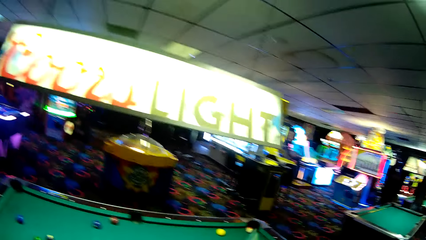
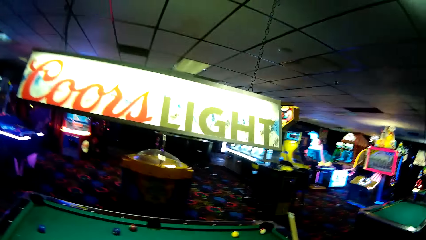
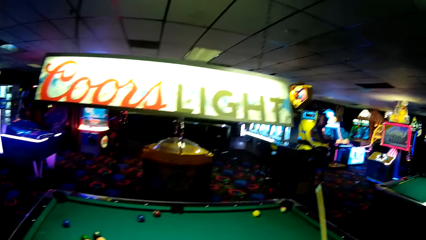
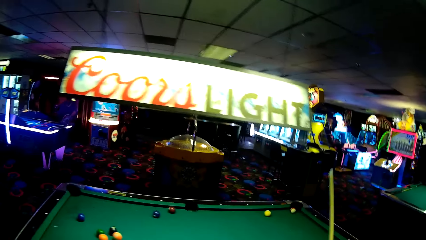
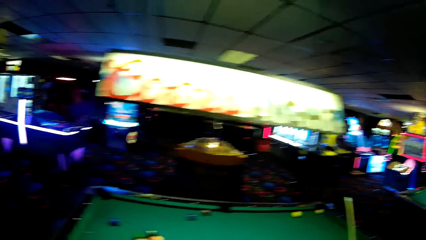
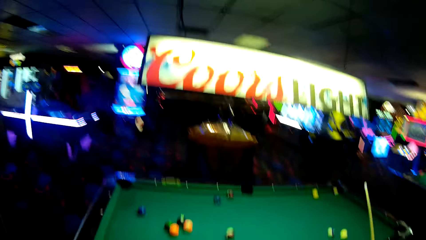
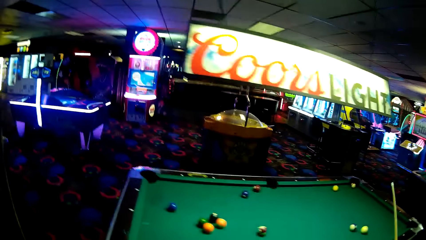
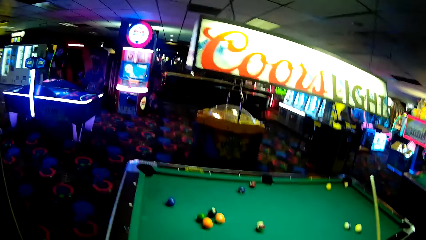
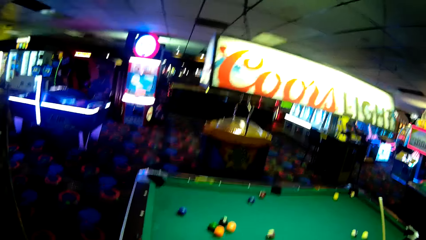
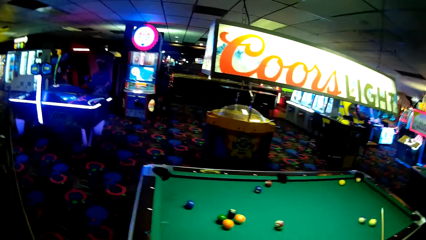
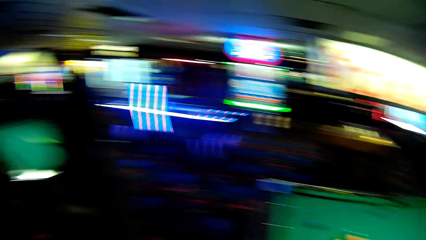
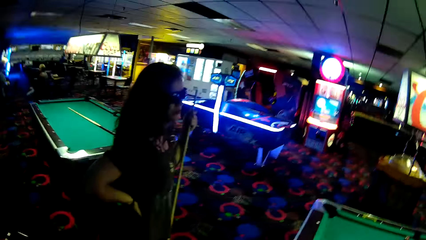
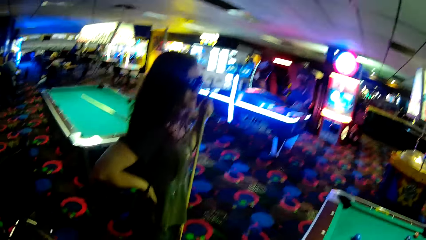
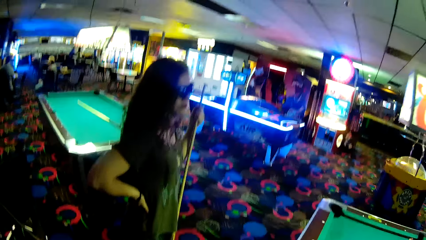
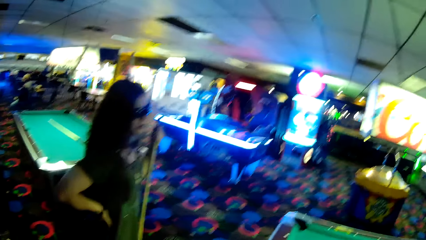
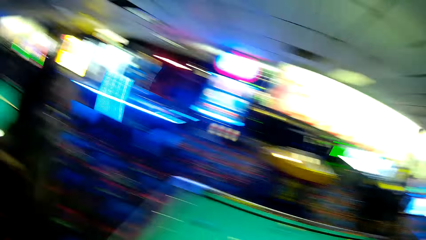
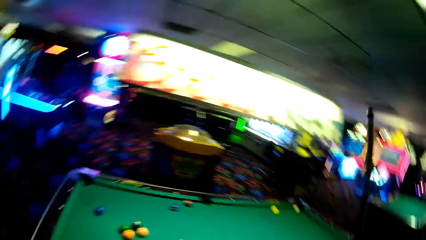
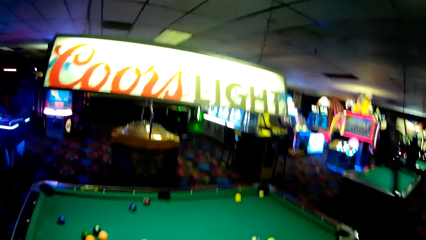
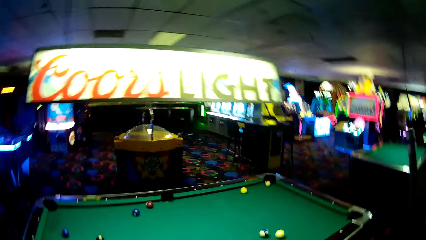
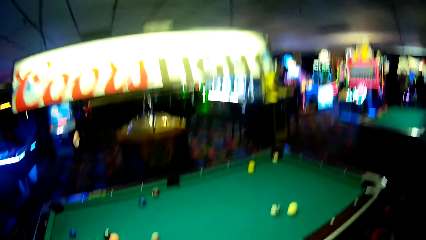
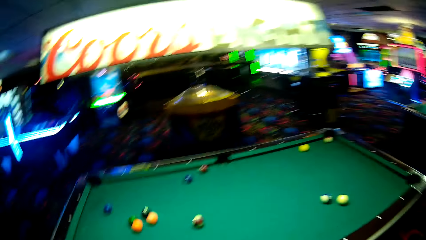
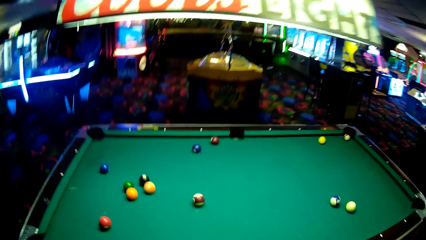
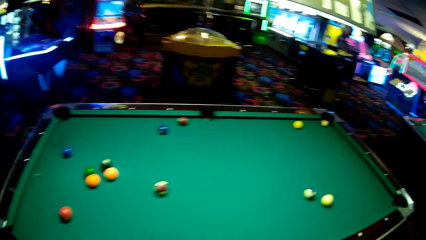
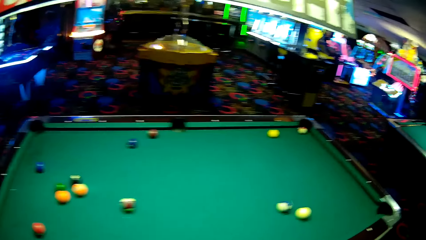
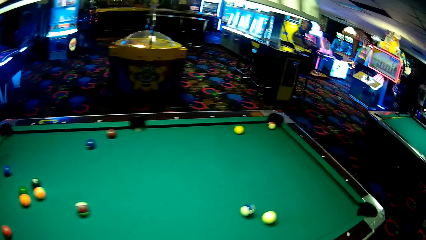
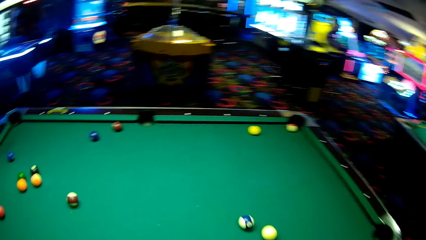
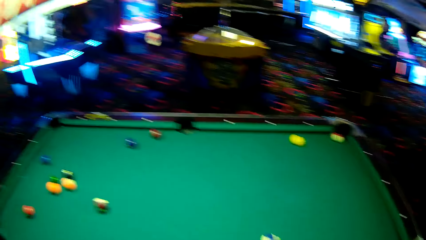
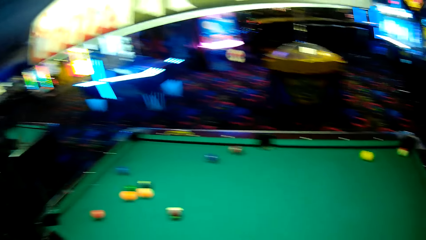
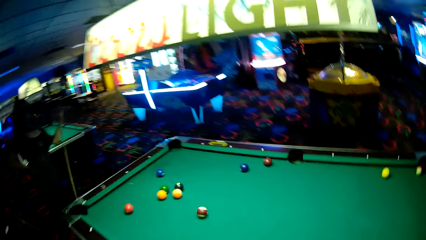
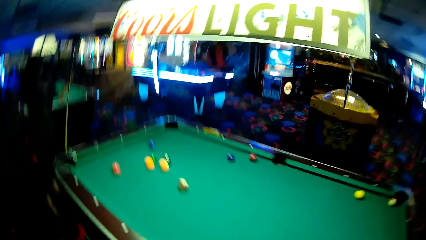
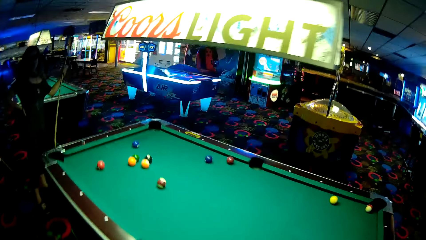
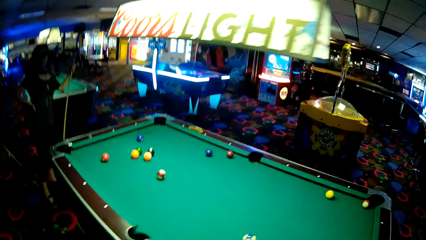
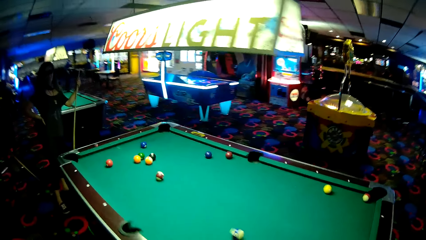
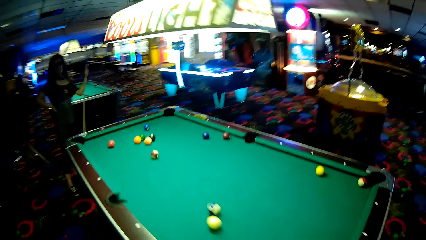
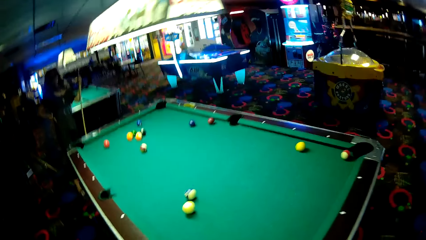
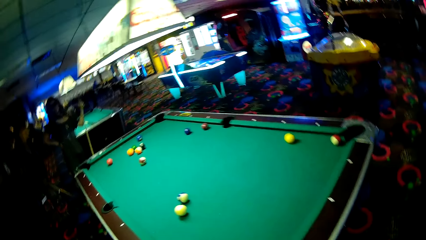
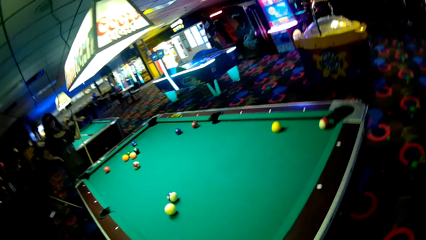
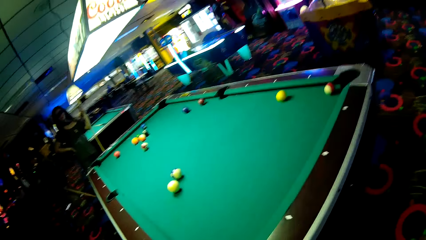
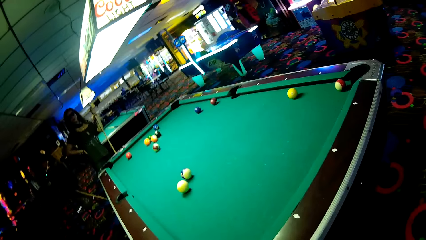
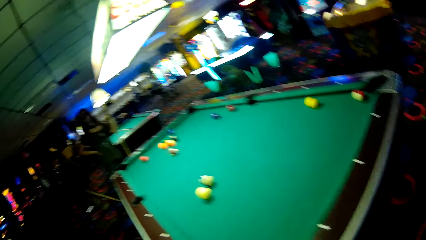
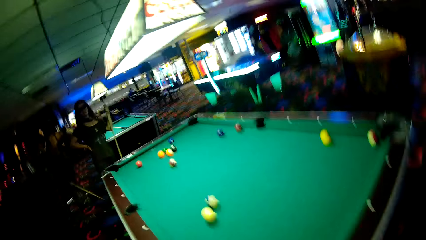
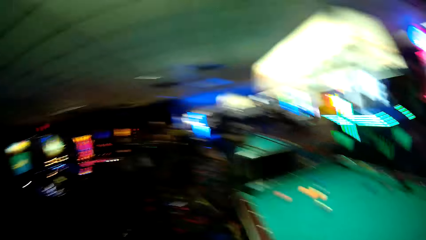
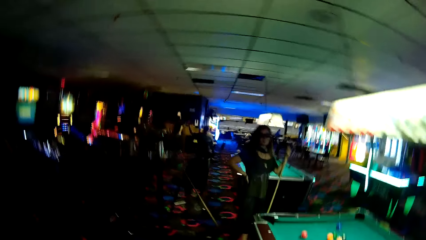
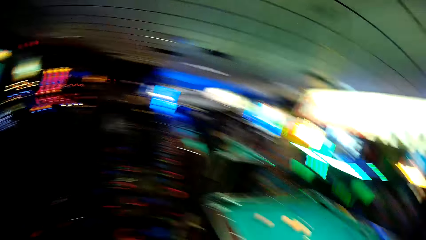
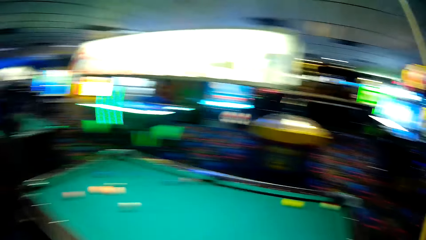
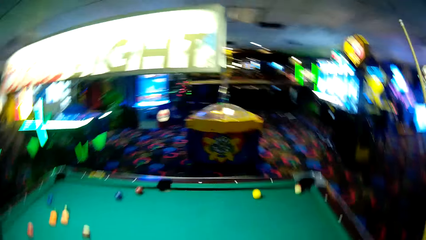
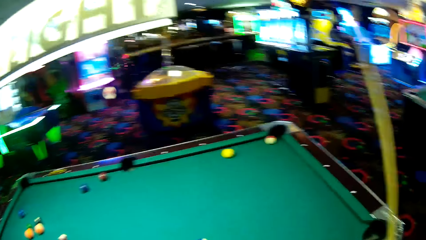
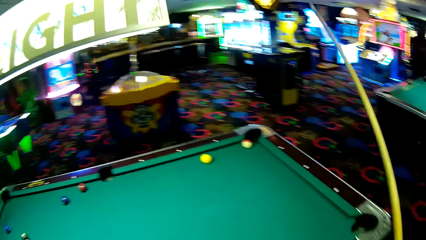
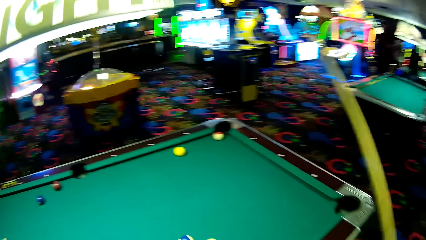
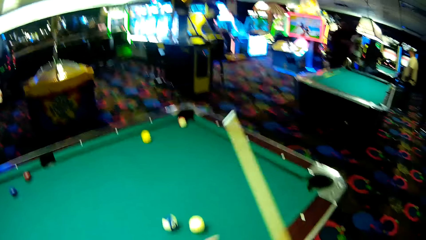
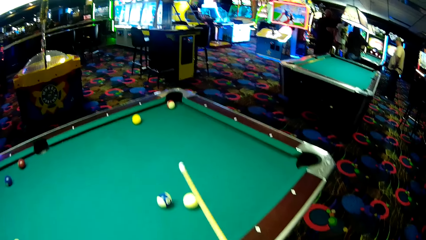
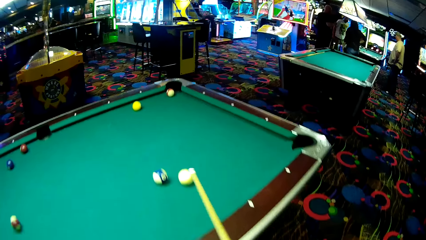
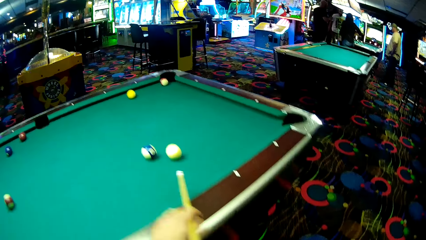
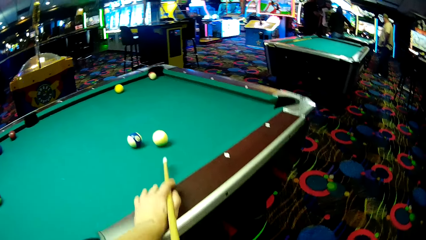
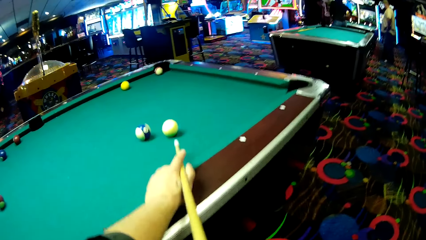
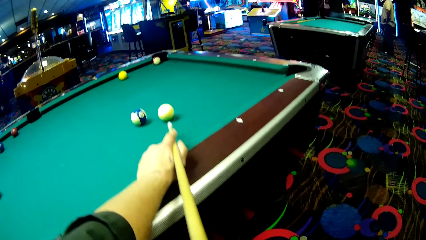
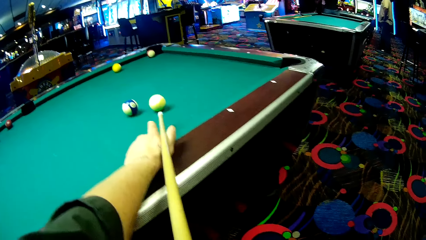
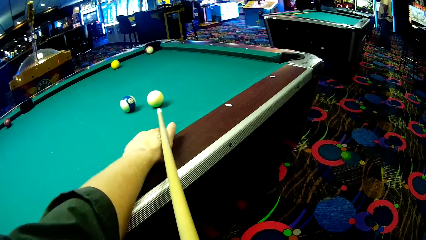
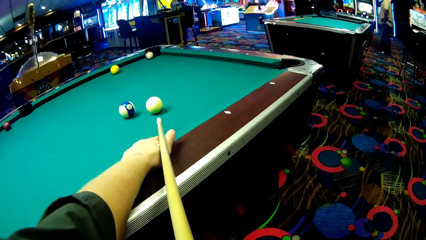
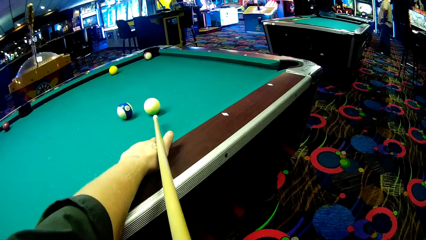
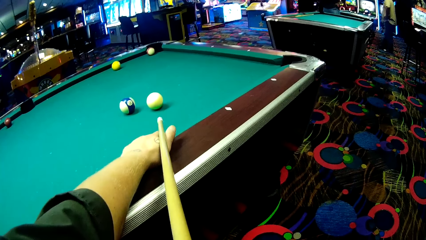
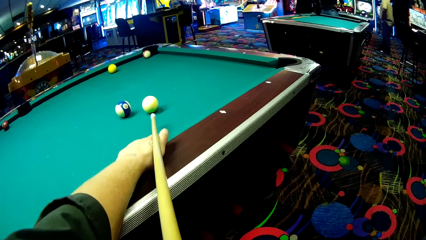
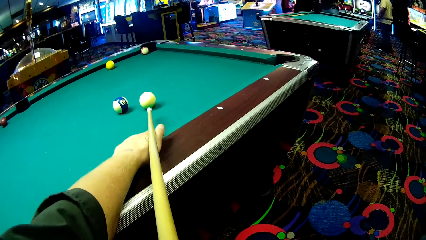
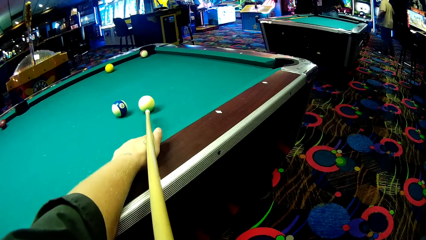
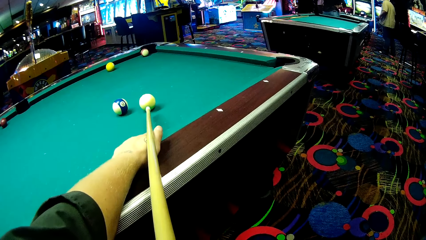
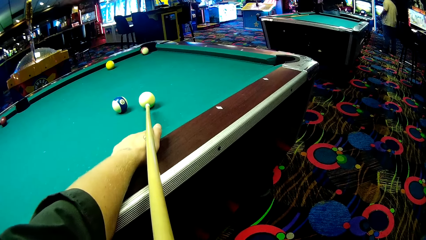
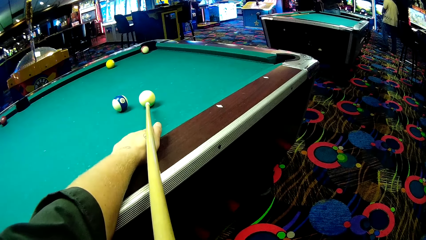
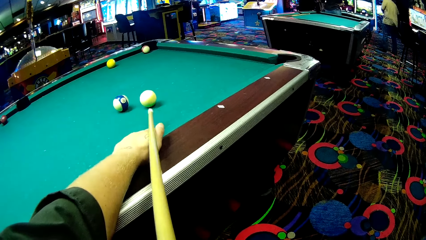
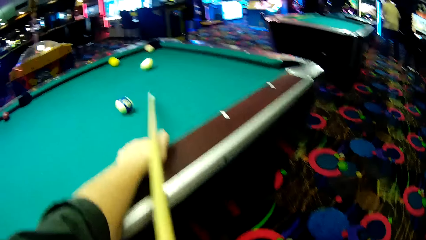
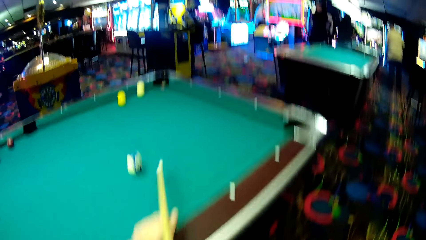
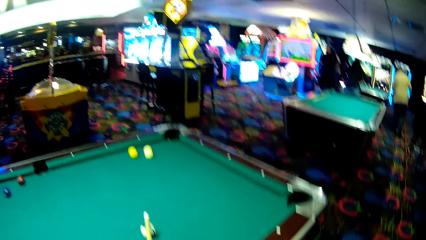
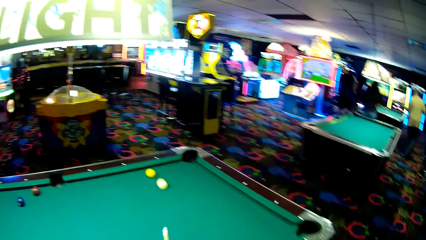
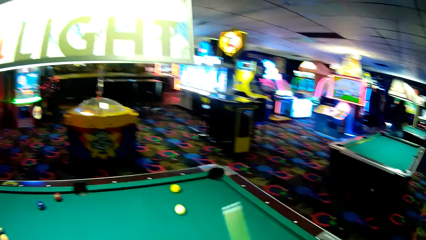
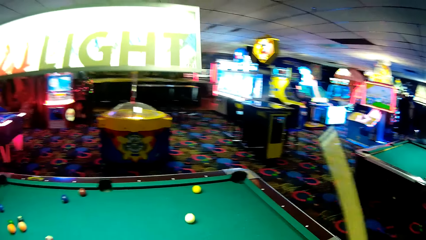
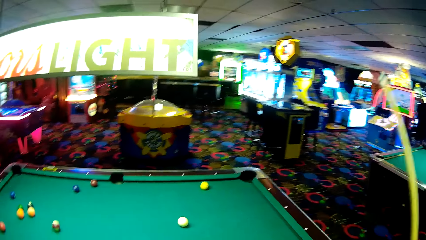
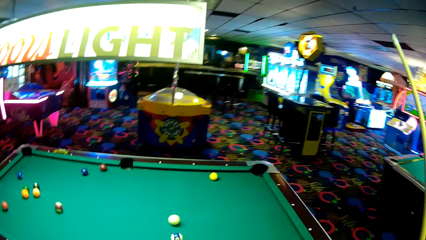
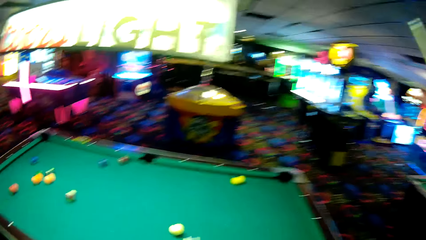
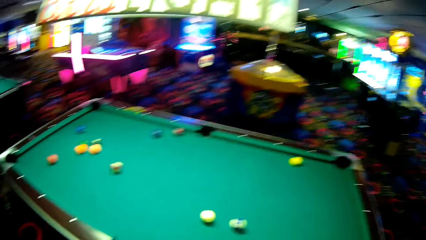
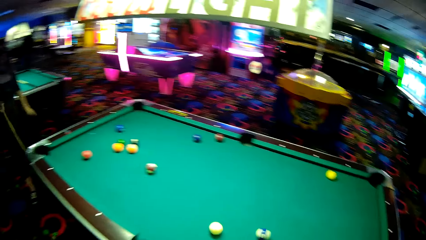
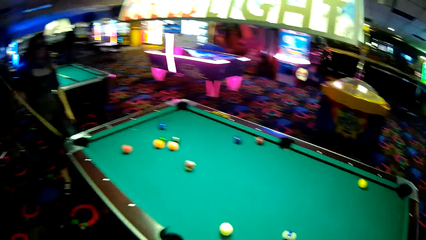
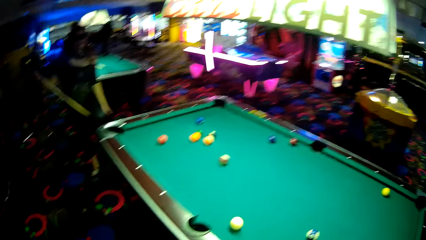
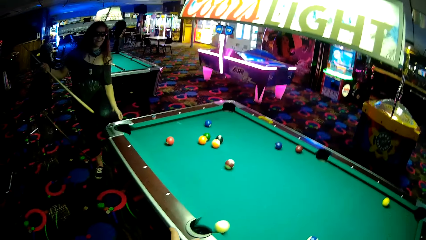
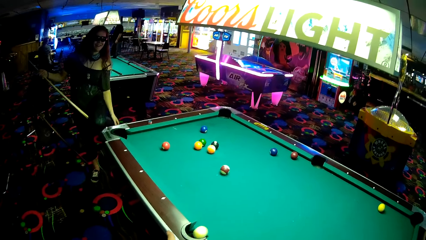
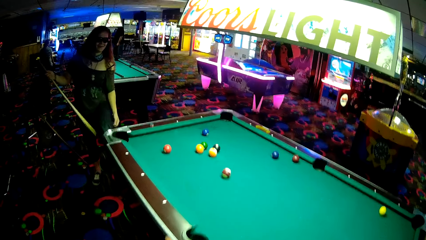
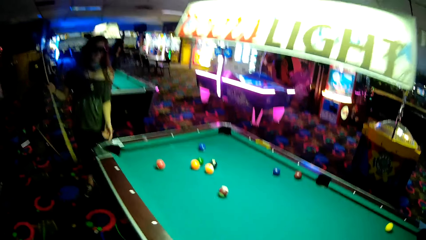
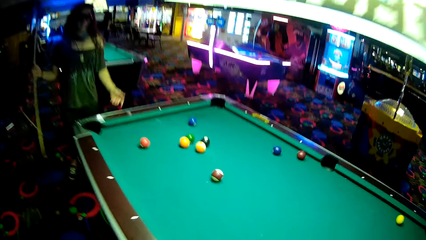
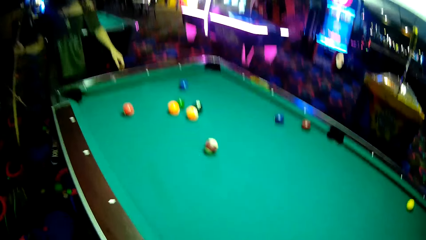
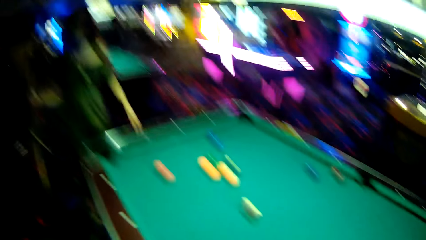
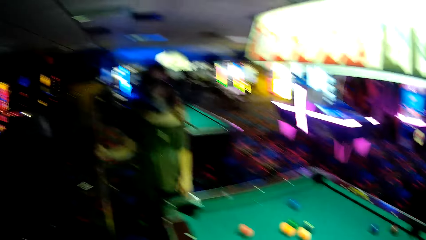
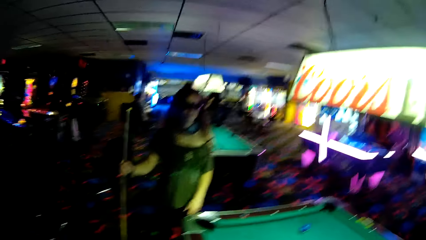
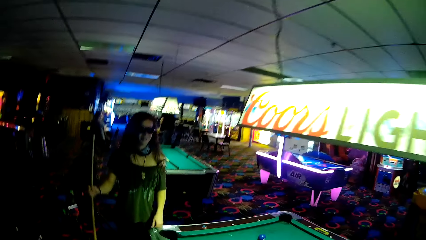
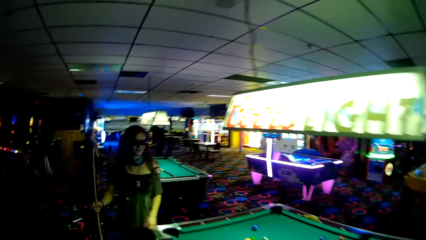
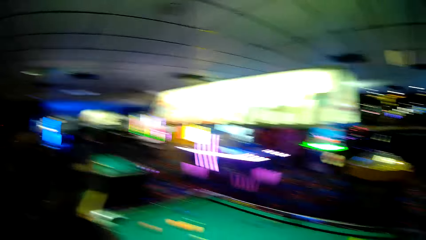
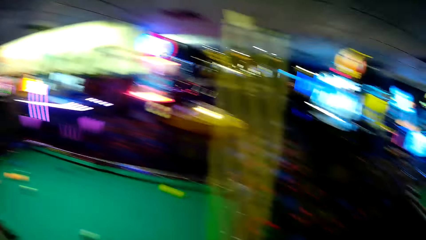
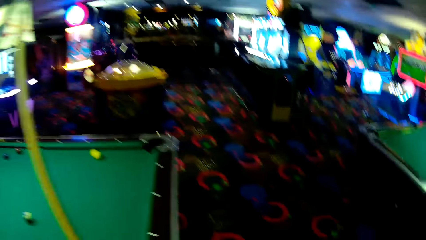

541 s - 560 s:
The camera wearer walks around the pool table. They play a pool game. They strike a ball into the pool rail. They dialogue with a woman. The woman holds a billiards stick.
